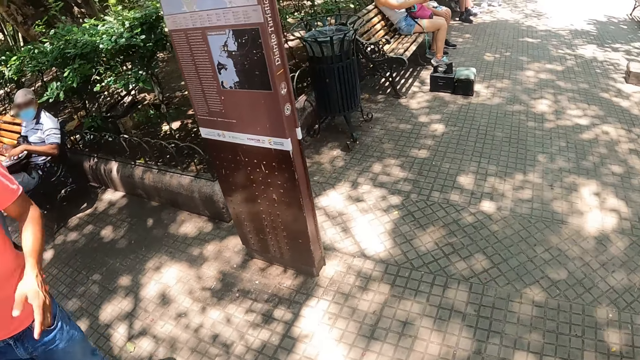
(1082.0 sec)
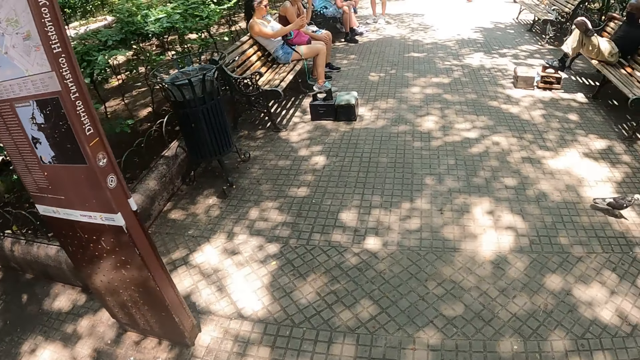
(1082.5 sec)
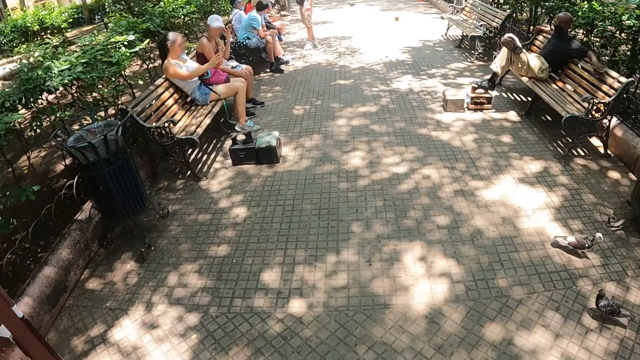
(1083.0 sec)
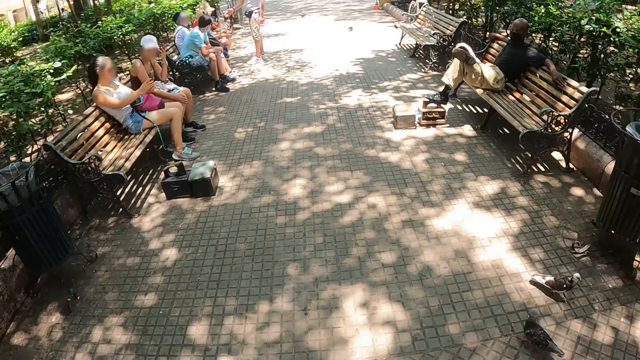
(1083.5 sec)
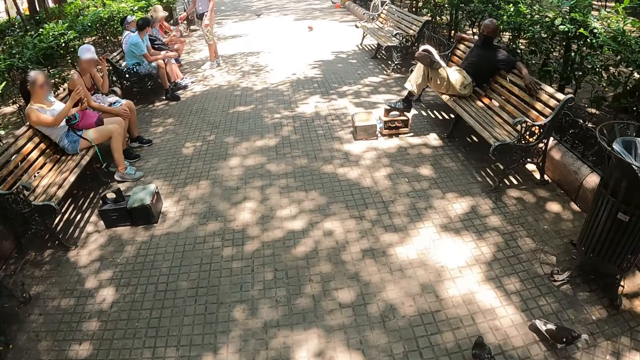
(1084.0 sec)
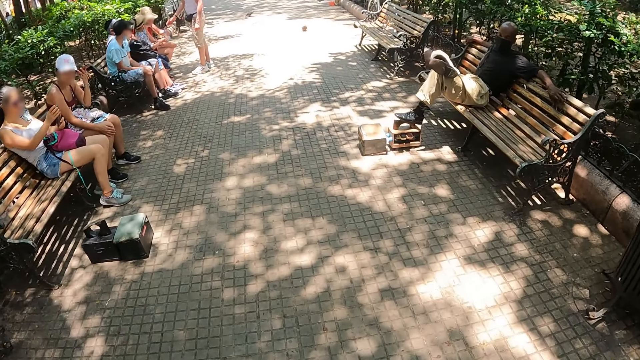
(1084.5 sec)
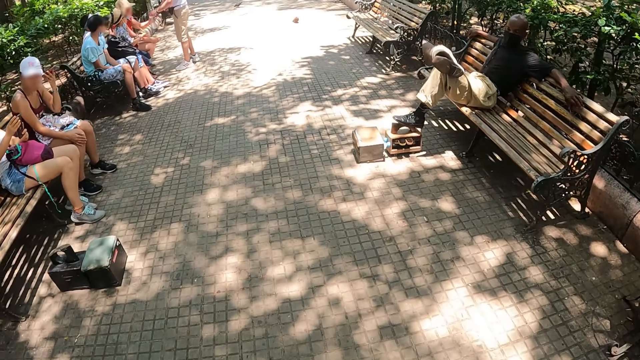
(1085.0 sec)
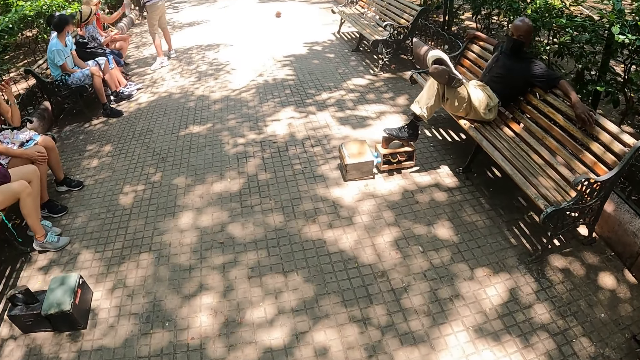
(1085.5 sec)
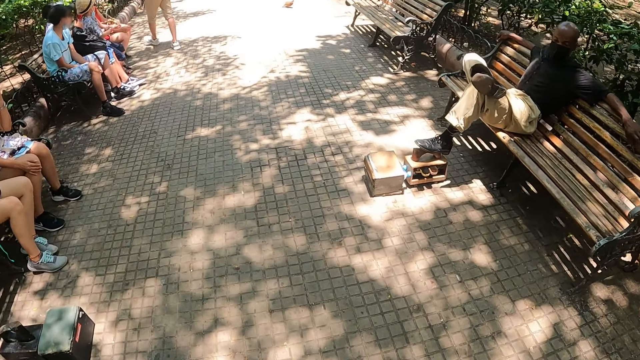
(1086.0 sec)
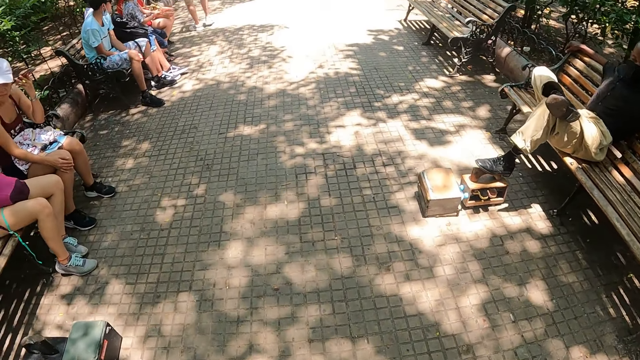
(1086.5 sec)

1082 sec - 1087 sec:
The camera wearer walks around the park.

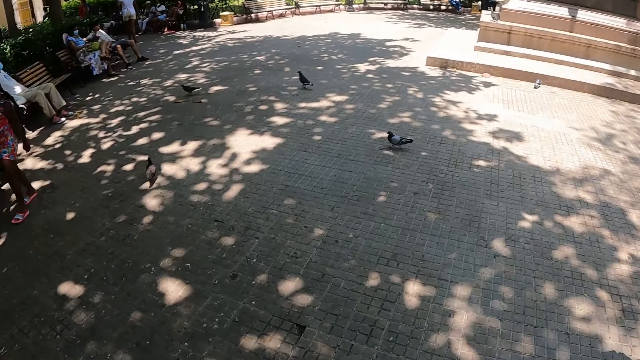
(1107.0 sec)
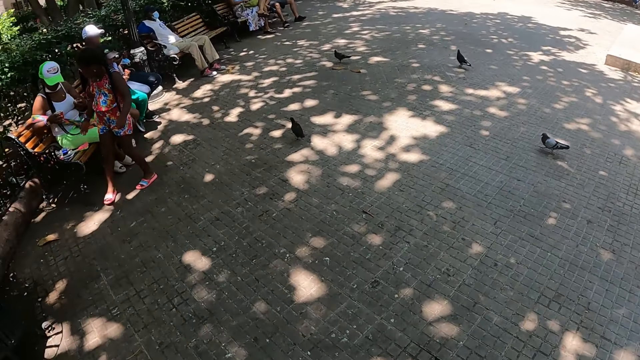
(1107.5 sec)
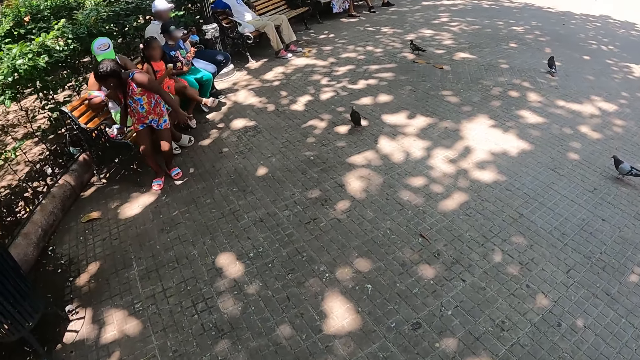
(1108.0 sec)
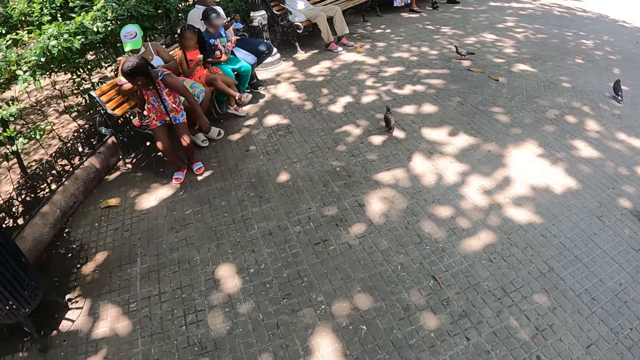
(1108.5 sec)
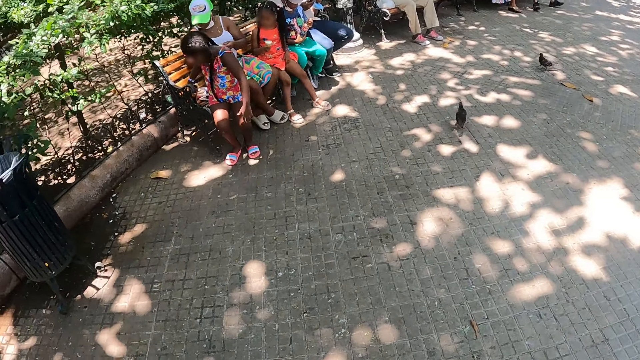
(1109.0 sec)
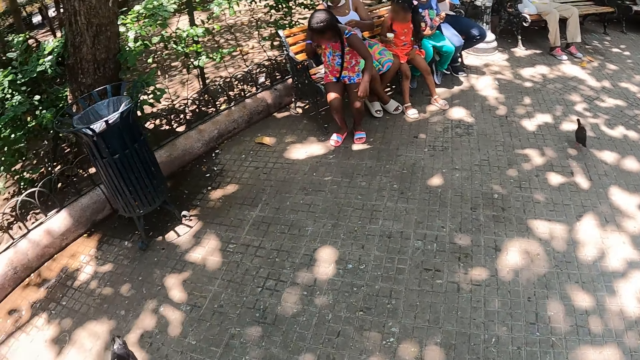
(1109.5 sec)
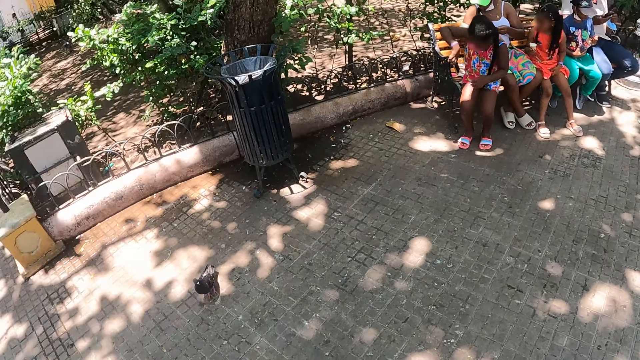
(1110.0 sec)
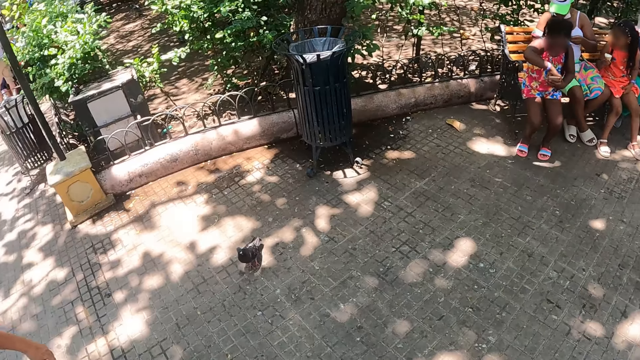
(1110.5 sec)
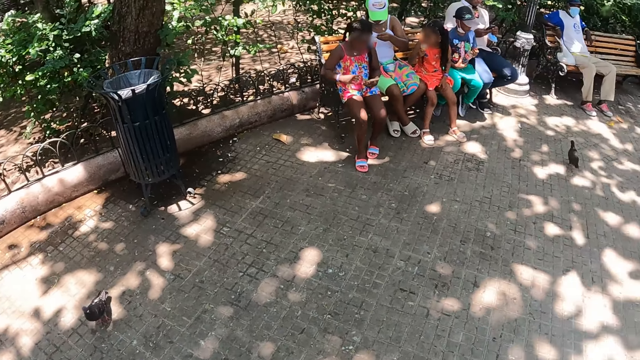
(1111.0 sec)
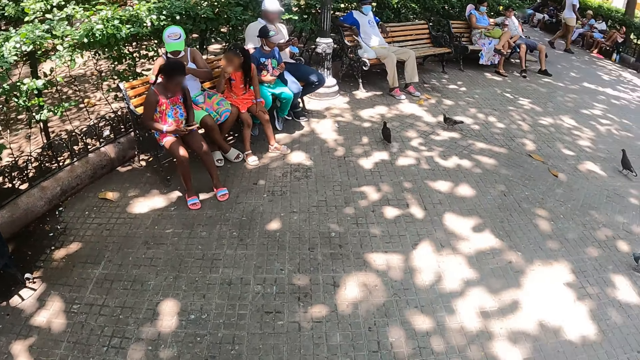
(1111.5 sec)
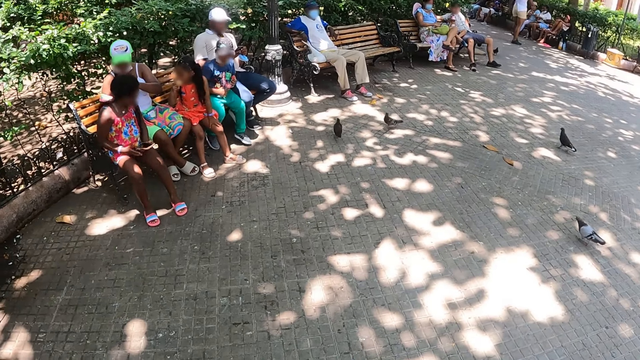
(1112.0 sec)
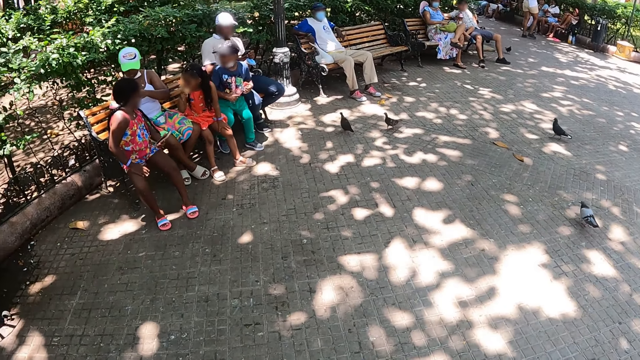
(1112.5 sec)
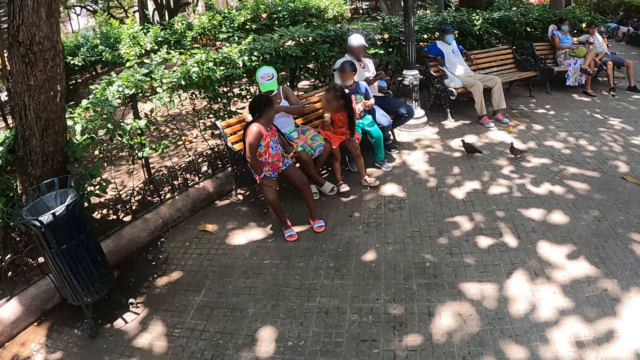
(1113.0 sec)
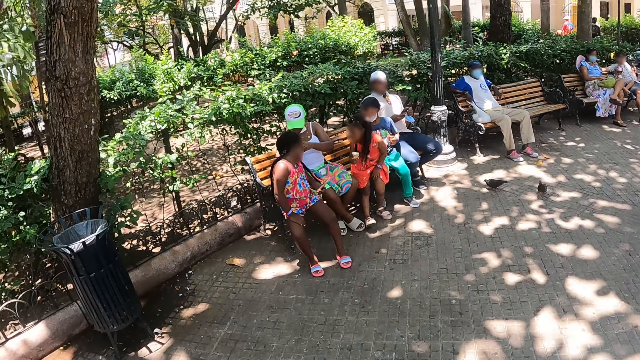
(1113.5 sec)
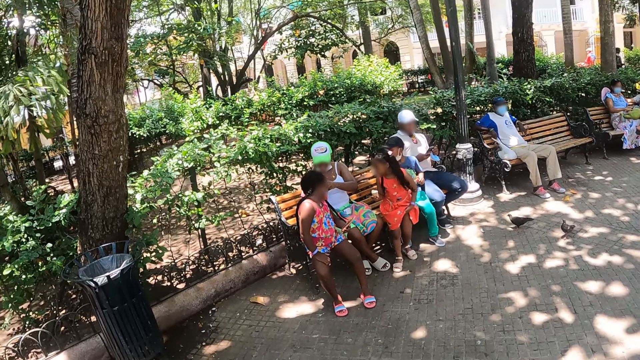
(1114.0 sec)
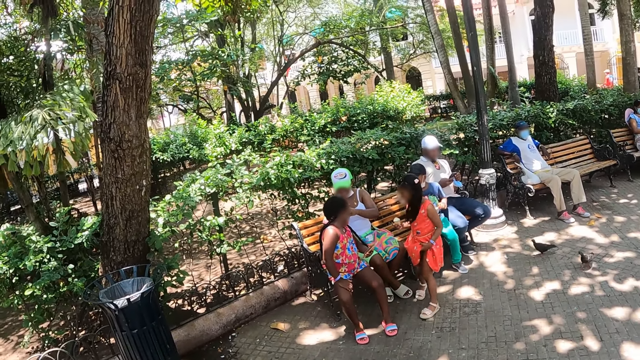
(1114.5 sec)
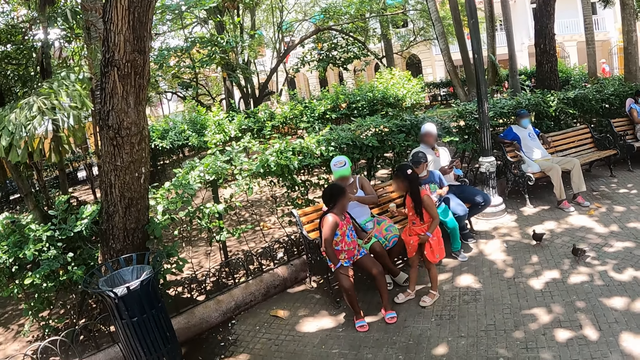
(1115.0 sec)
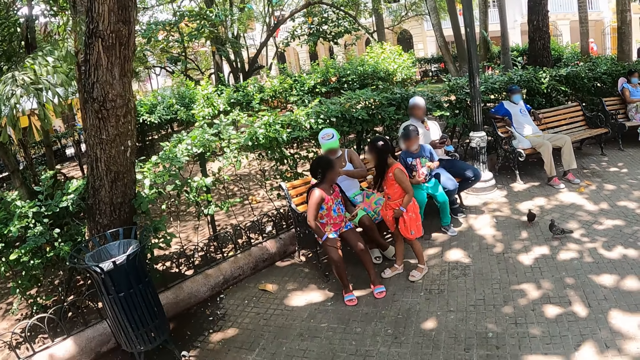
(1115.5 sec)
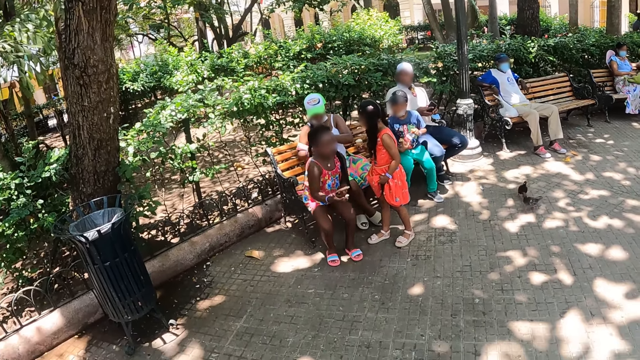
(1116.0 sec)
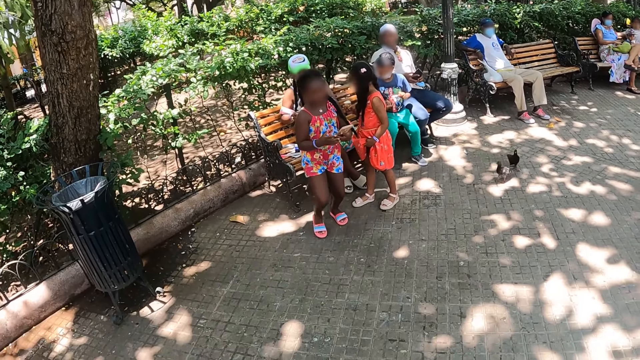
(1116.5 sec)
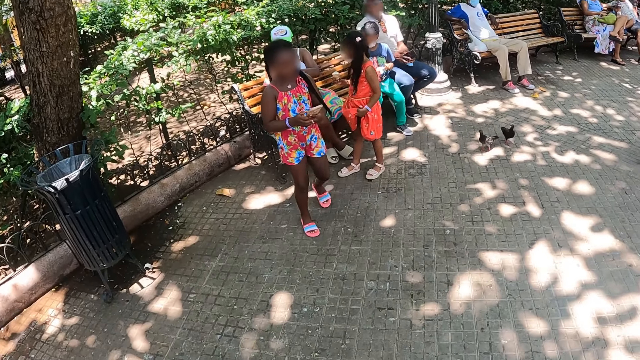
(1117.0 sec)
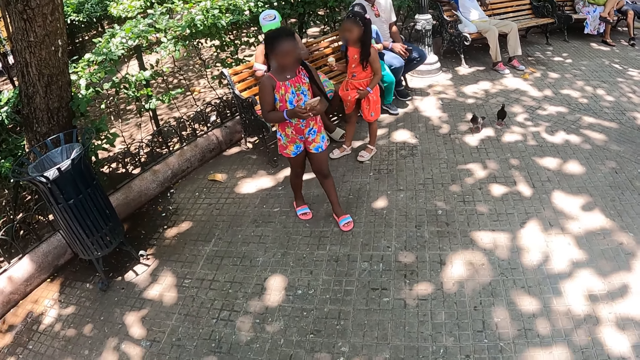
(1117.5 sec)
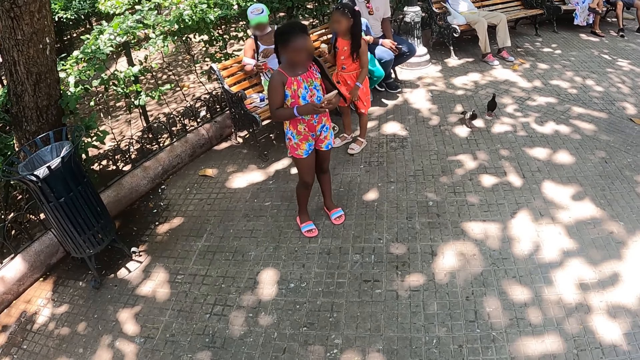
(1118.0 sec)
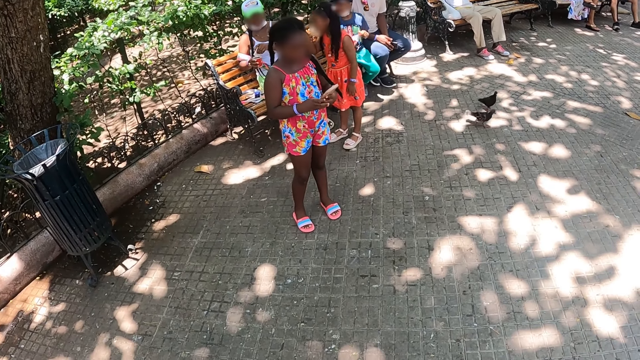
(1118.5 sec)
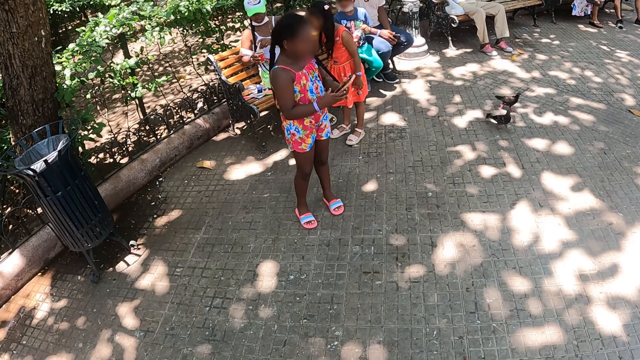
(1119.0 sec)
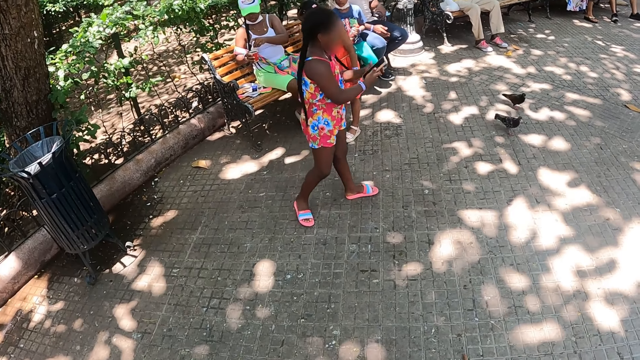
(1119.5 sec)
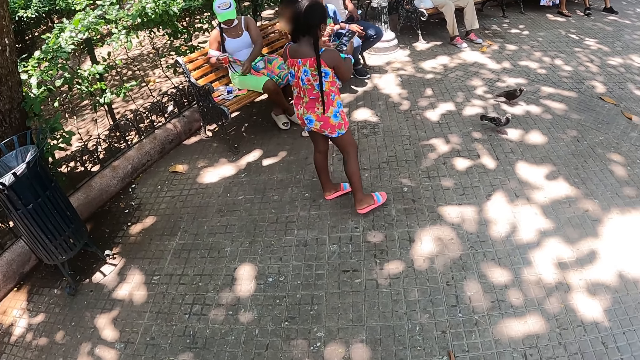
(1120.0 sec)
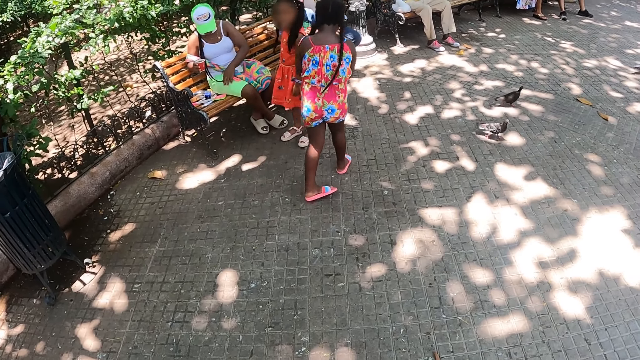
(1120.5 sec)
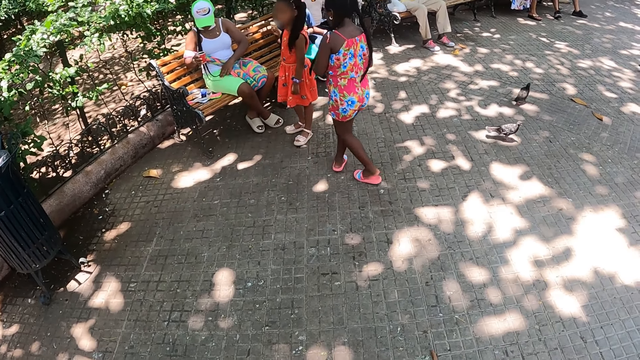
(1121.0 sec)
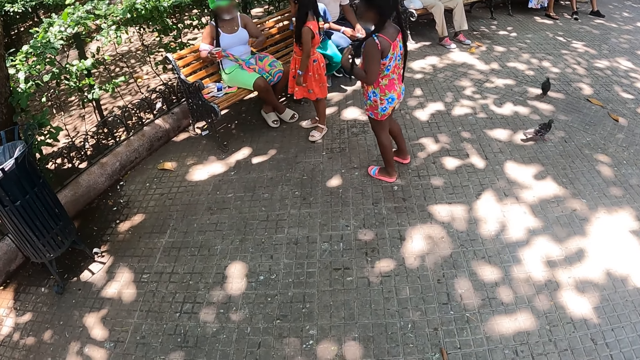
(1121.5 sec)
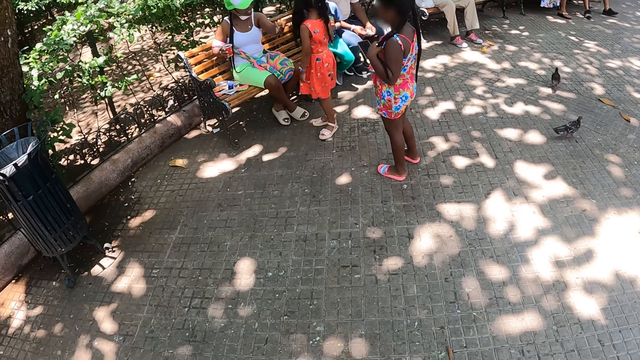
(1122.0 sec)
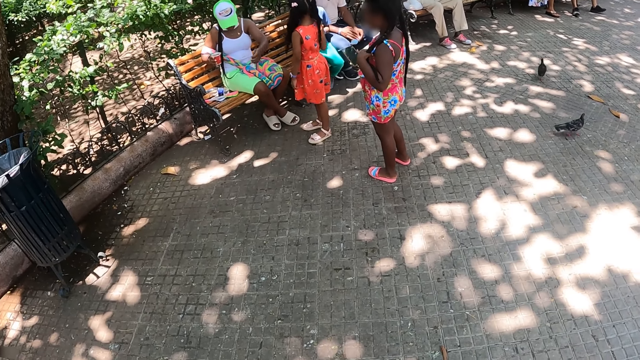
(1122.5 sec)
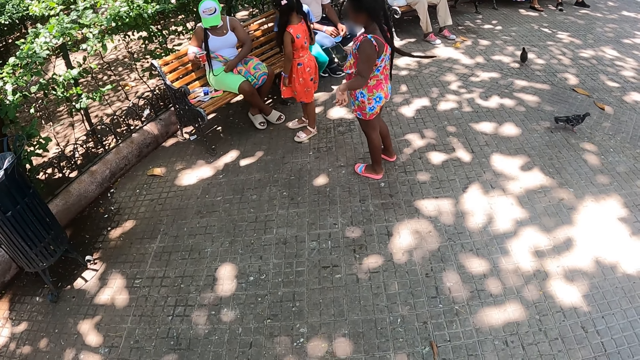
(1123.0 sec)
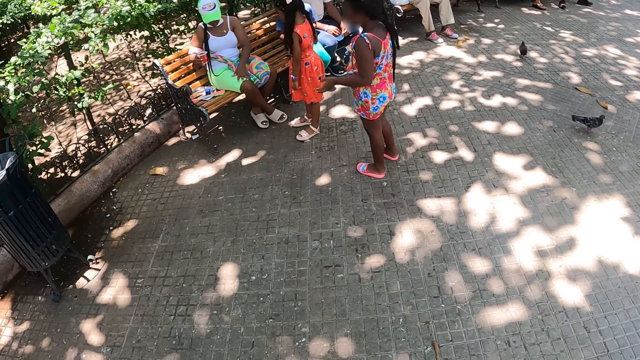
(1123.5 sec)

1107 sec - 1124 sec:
The camera wearer turns around and stops walking. They look around and look up.
